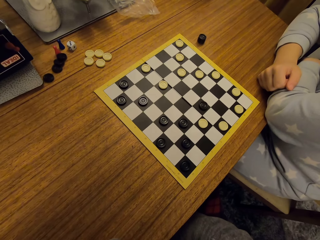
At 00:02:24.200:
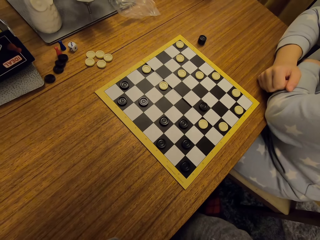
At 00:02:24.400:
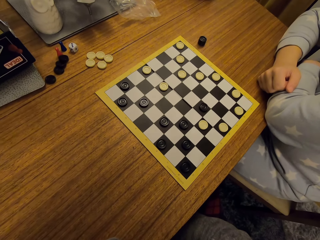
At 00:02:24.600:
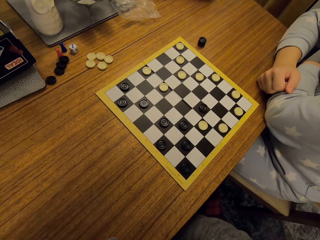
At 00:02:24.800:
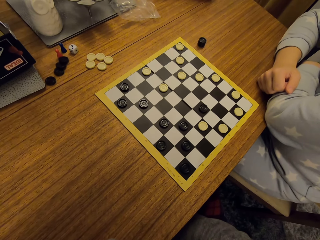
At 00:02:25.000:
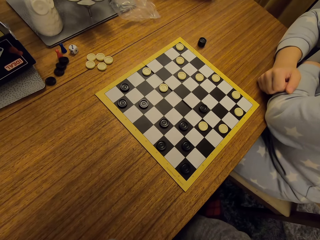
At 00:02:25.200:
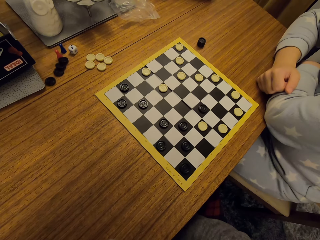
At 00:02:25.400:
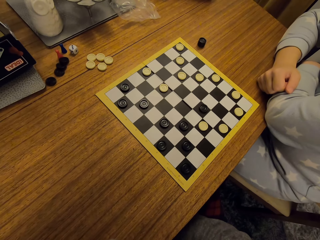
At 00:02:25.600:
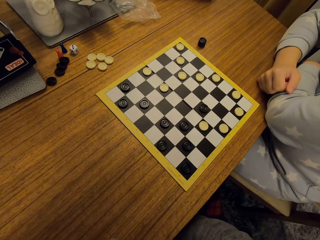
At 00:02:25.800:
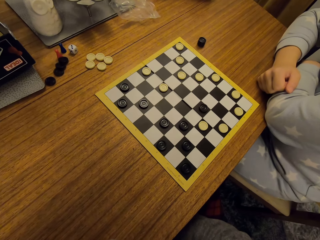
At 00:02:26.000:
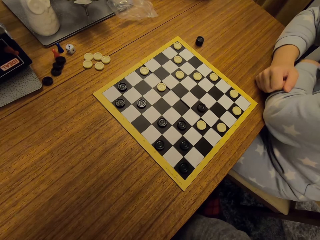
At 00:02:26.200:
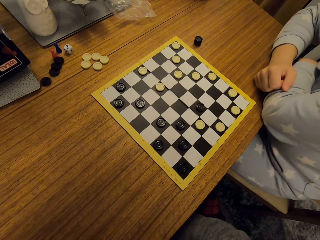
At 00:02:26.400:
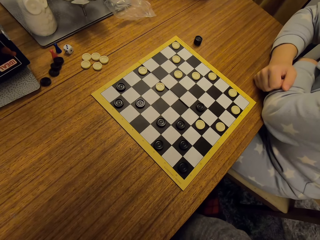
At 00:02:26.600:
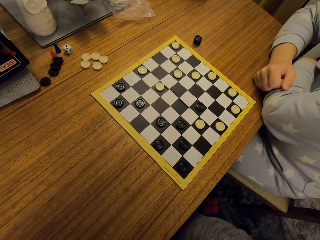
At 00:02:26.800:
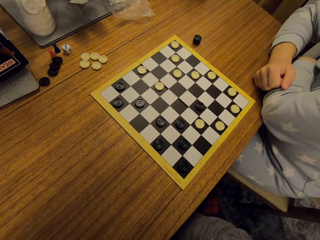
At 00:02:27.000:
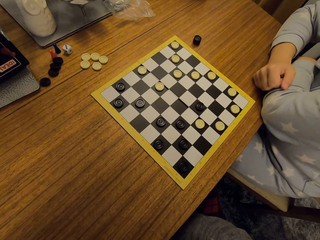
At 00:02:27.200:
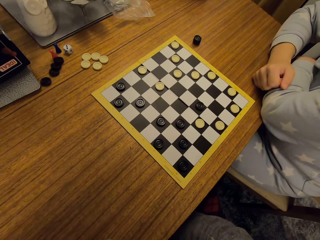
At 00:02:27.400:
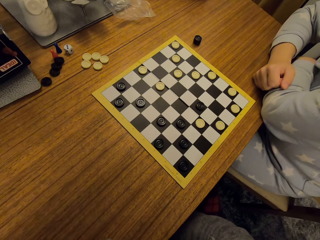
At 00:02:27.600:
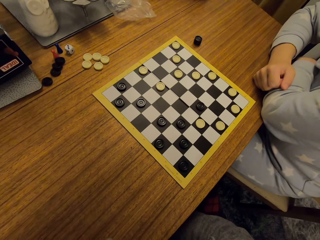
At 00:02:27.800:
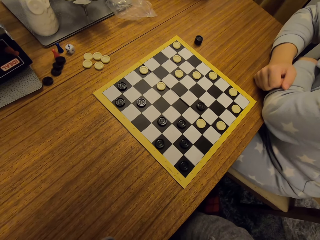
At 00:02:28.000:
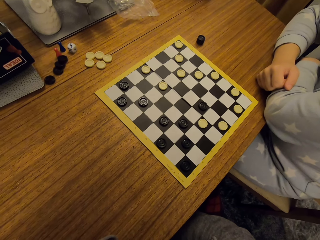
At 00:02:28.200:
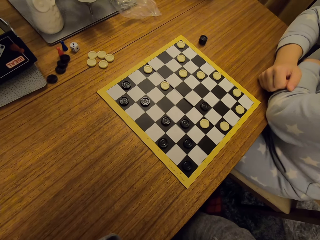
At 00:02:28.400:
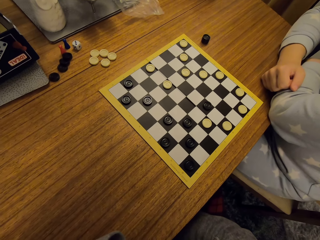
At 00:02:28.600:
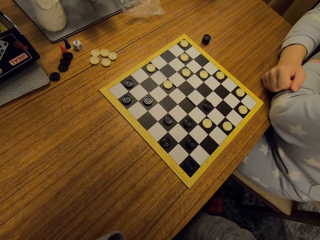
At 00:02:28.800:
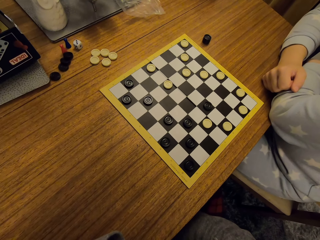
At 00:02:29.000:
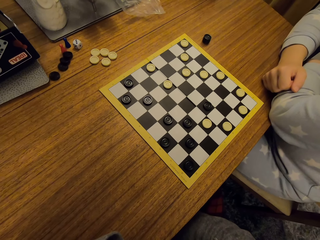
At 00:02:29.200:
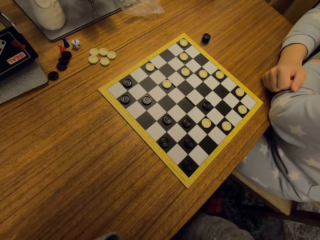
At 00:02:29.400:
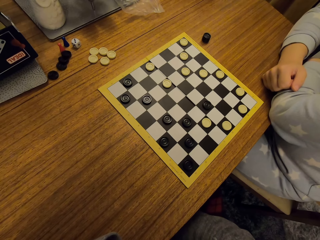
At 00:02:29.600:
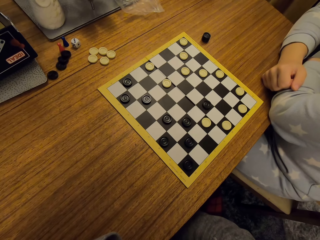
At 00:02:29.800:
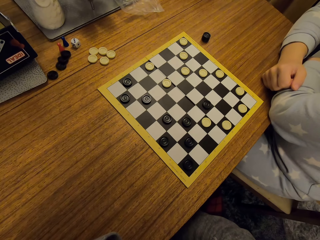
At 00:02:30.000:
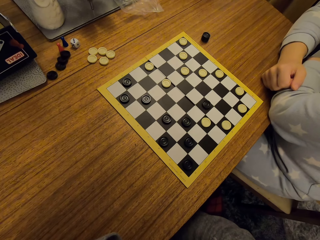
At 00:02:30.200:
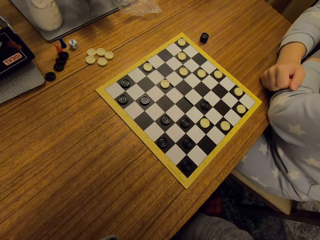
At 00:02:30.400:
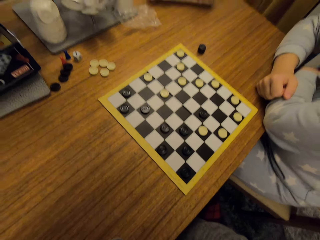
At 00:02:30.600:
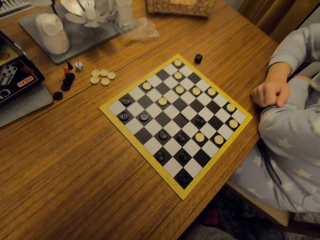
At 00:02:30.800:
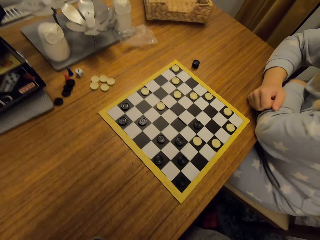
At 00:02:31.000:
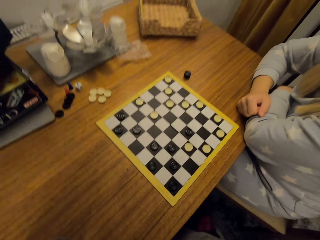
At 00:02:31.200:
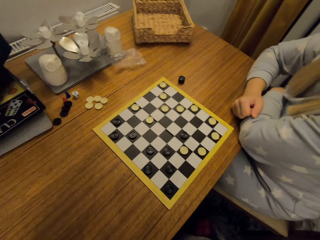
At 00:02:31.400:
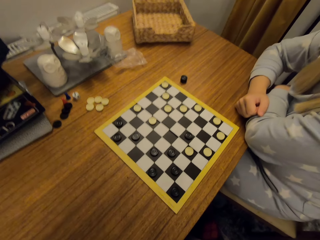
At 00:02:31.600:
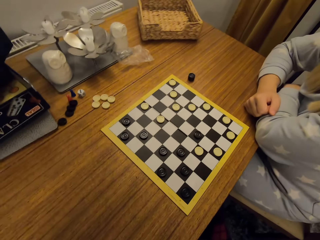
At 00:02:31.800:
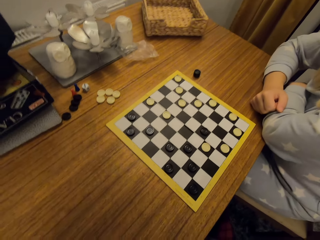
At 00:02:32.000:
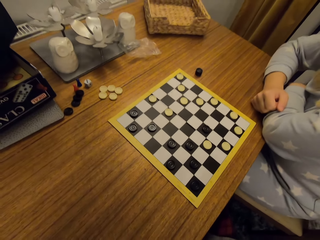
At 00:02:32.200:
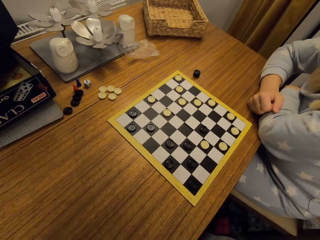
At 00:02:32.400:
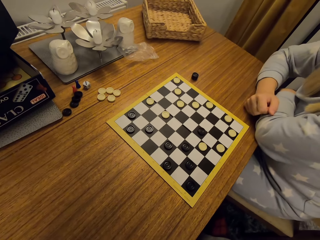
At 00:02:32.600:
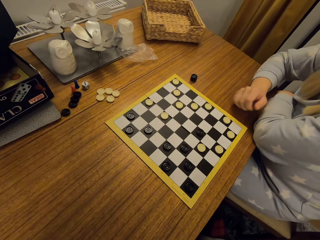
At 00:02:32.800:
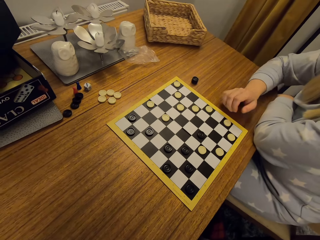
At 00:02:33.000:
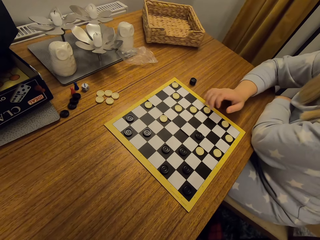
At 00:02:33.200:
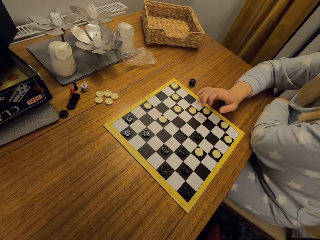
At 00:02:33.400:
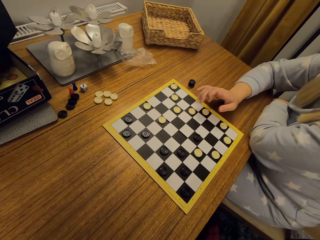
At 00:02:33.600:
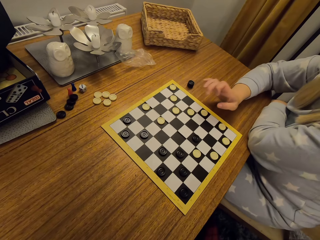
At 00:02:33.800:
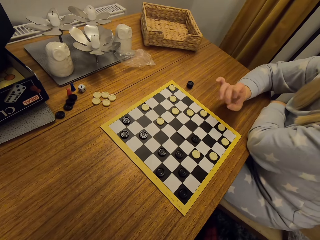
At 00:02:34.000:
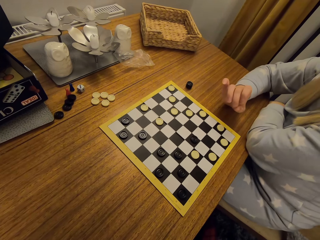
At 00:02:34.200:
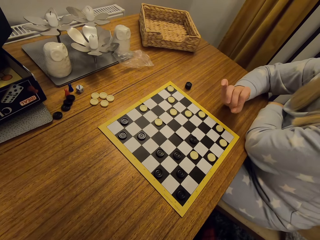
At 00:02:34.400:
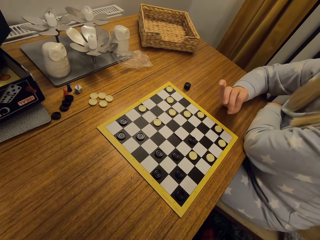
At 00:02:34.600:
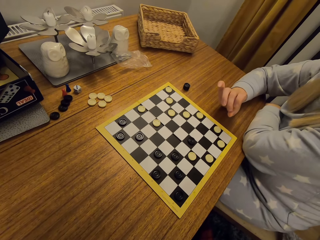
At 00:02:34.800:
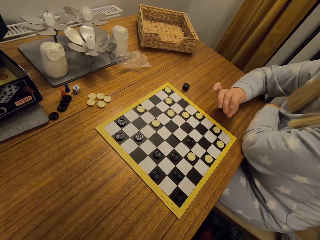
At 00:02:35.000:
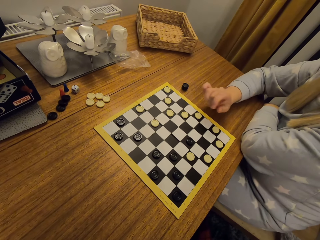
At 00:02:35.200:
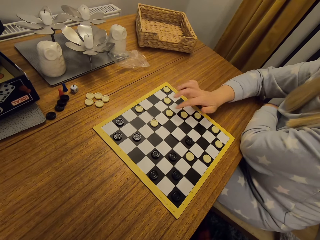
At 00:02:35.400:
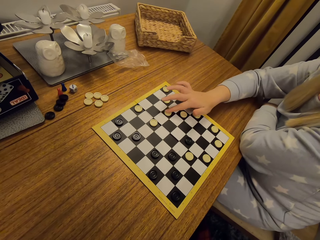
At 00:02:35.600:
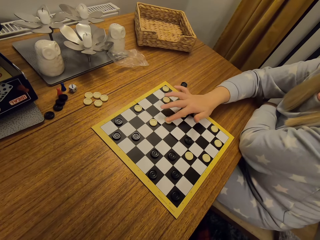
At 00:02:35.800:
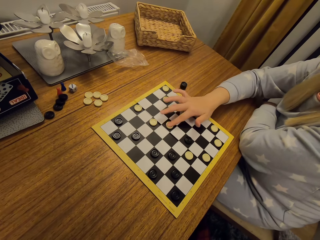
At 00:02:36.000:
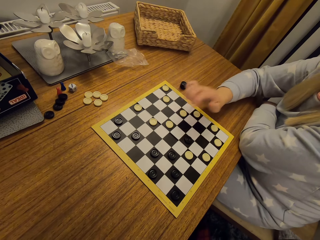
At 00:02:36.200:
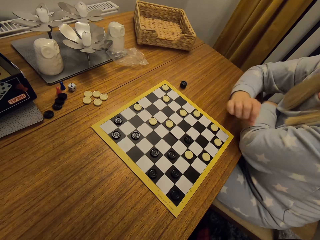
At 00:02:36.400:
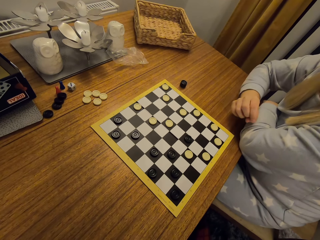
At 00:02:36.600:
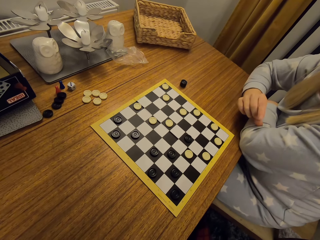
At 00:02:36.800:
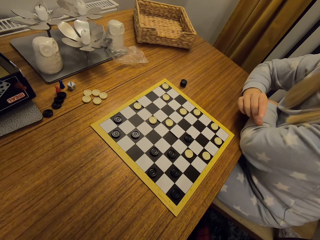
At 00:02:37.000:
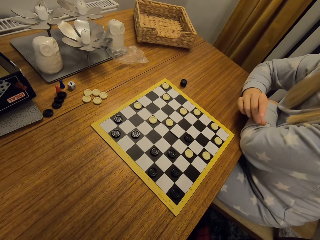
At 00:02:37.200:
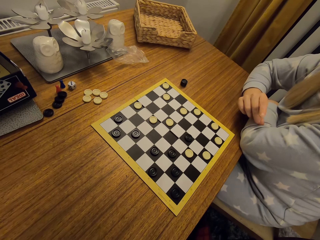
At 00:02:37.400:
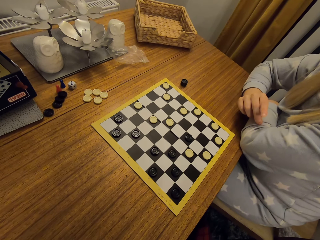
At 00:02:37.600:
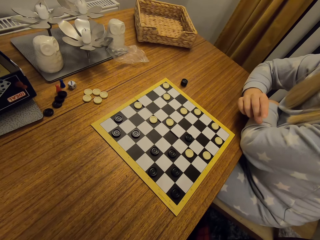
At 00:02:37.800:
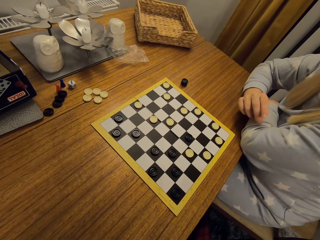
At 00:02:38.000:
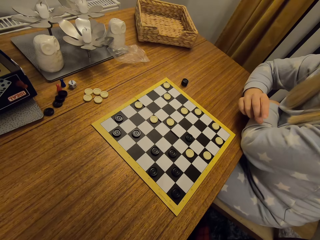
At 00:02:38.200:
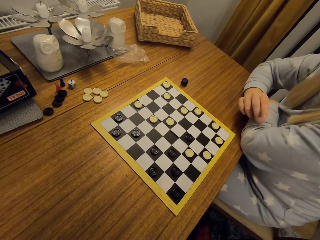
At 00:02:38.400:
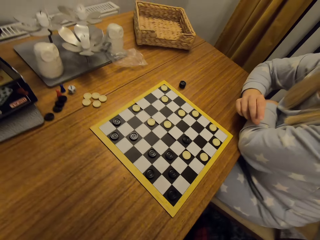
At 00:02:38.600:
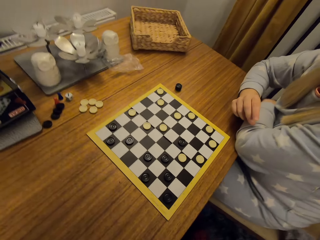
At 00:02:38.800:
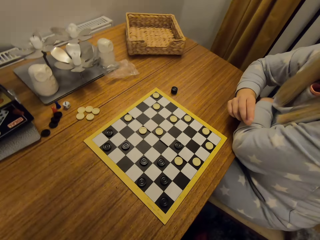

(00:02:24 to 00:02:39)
A woman lifts her hand and moves a disc.

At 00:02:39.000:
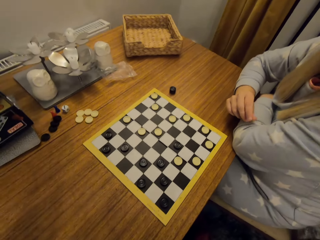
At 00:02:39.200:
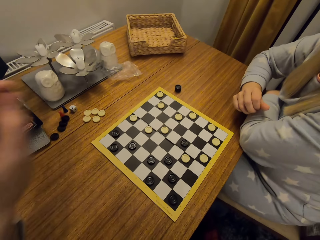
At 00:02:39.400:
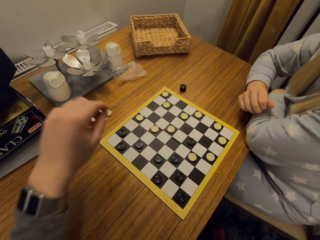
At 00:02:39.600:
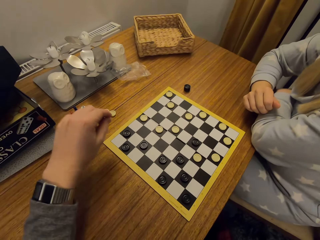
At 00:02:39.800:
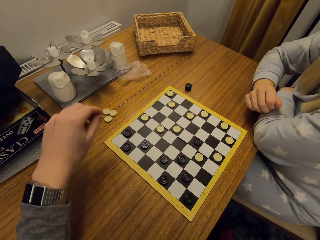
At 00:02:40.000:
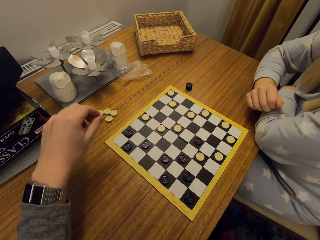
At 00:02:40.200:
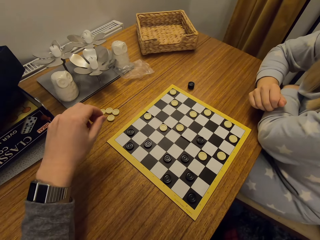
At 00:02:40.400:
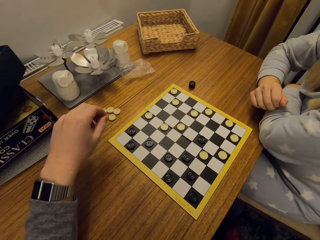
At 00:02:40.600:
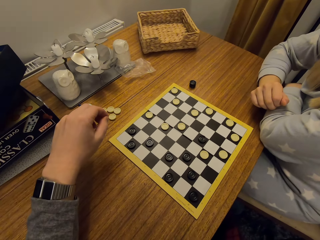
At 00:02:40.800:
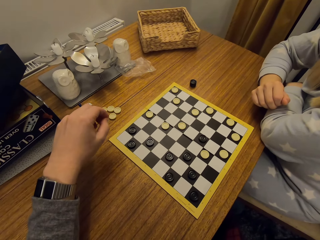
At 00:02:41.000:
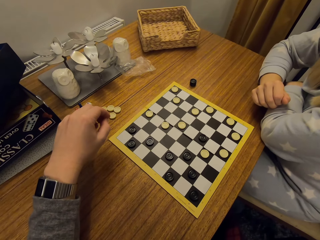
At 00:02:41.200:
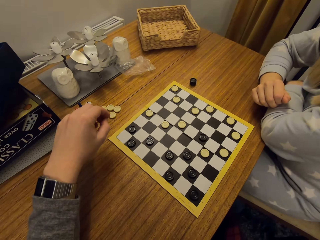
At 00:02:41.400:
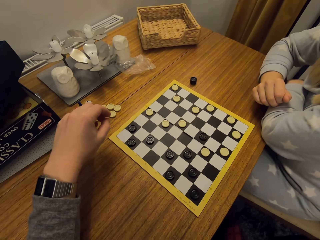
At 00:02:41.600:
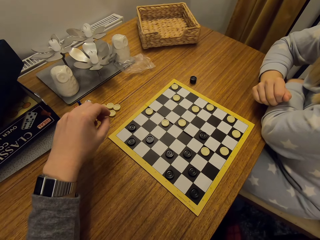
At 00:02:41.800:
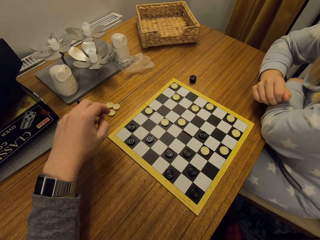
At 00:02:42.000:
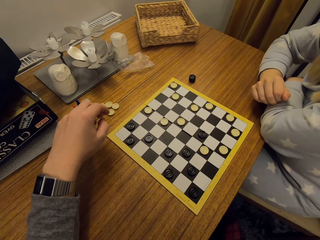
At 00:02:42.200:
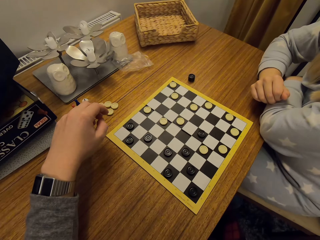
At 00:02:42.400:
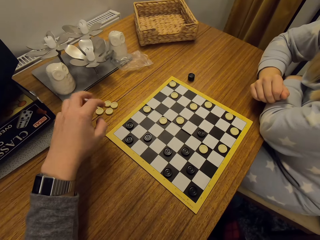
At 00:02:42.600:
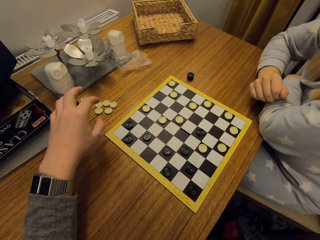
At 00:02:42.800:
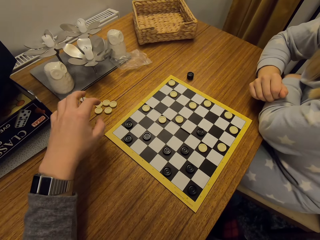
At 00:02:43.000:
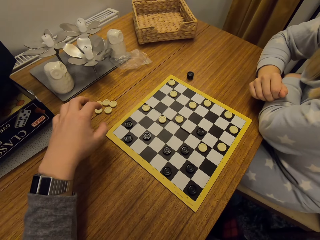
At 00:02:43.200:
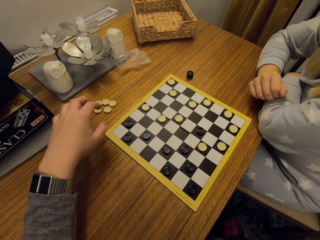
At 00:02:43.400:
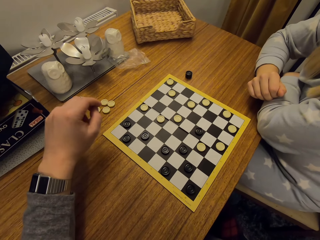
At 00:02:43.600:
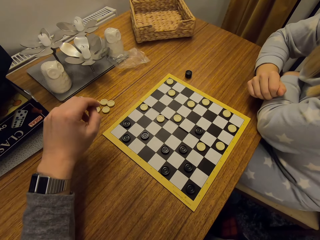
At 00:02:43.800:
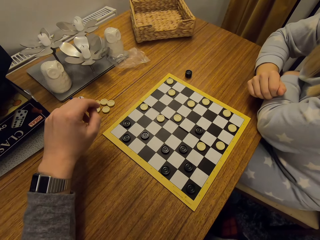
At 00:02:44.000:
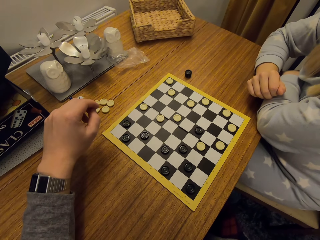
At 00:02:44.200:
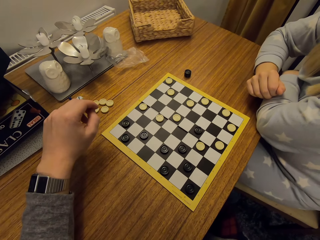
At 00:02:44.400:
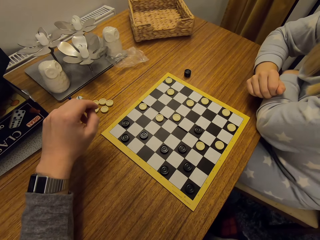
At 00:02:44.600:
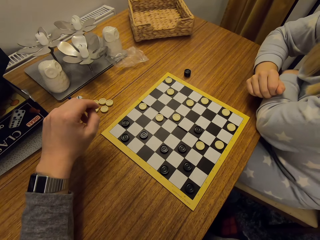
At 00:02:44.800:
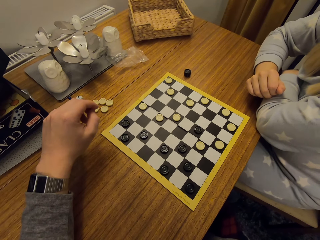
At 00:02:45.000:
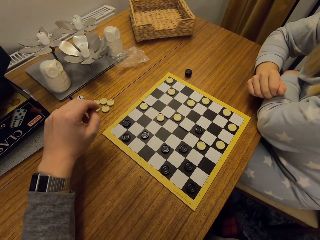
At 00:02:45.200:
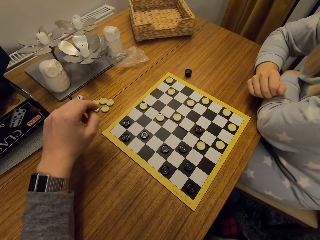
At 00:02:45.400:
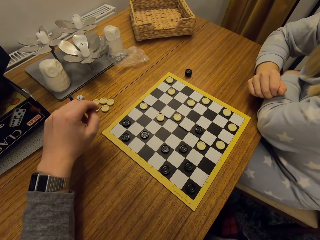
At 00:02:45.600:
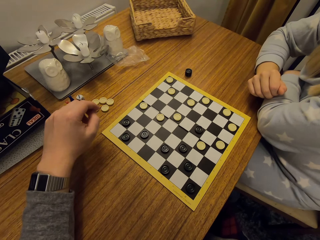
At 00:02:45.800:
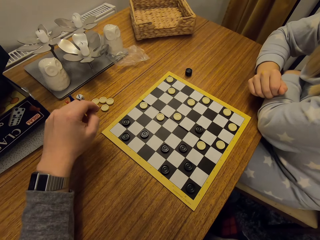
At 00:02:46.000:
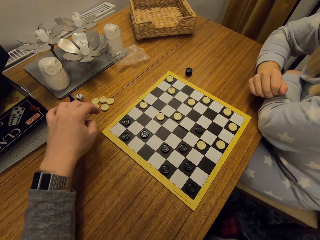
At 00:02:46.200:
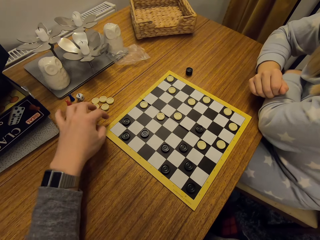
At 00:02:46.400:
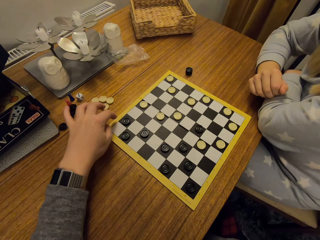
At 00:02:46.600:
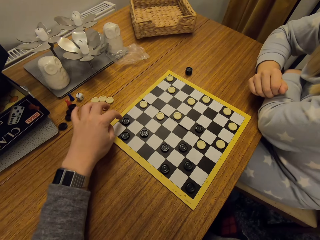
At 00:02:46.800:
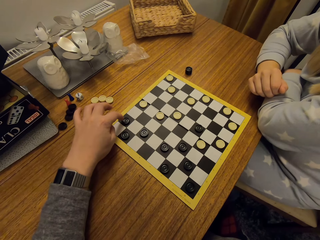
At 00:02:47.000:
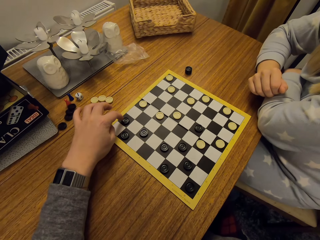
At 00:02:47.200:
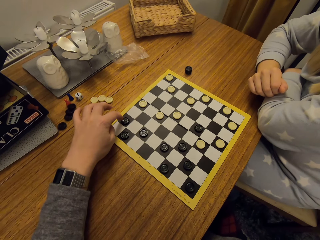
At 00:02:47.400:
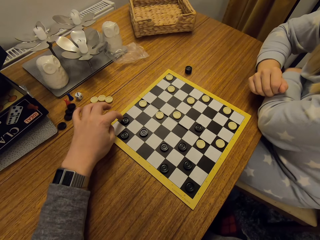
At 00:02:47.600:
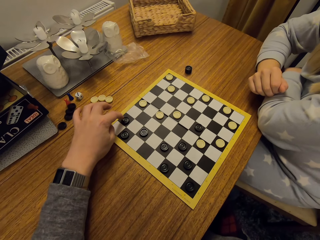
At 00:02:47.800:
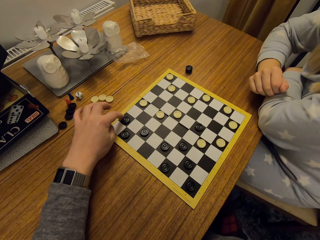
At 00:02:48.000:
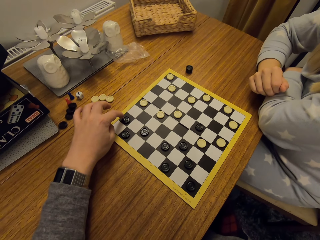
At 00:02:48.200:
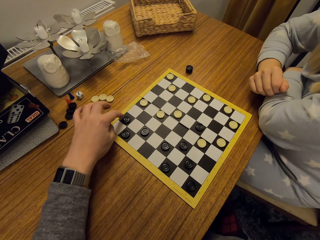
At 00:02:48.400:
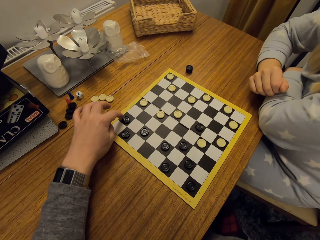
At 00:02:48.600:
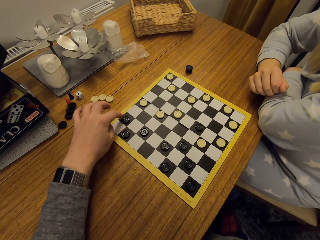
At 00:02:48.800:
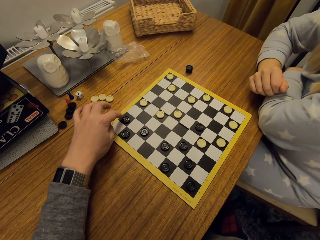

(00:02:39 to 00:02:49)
The camera wearer puts their hand over the table. They touch a disc.
